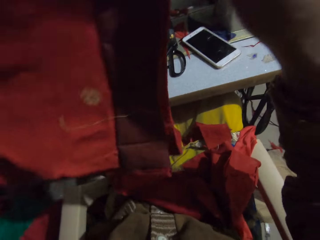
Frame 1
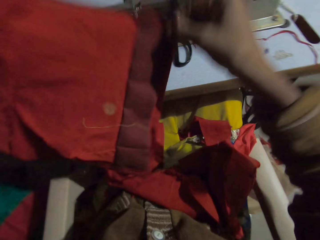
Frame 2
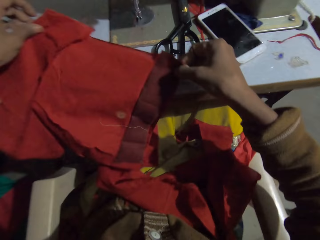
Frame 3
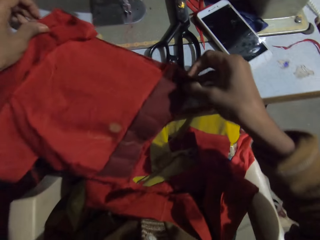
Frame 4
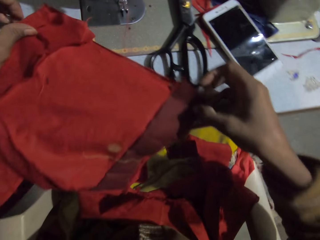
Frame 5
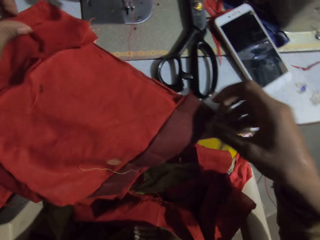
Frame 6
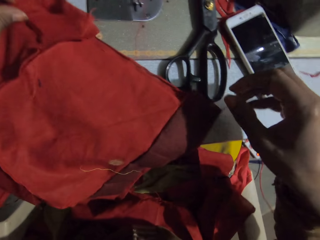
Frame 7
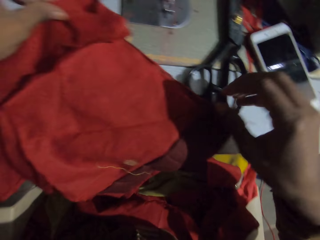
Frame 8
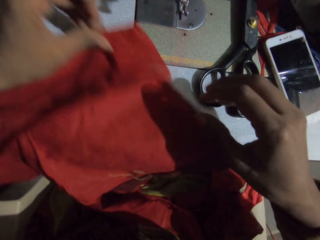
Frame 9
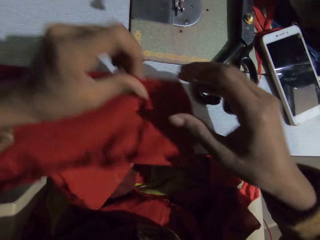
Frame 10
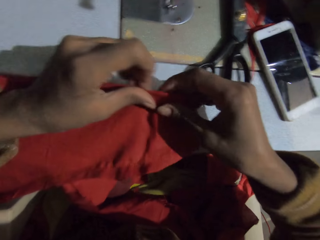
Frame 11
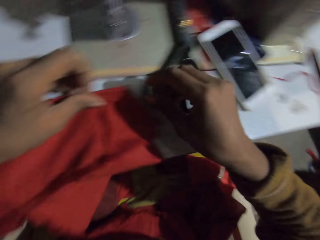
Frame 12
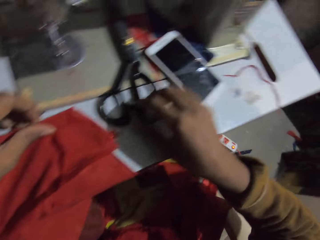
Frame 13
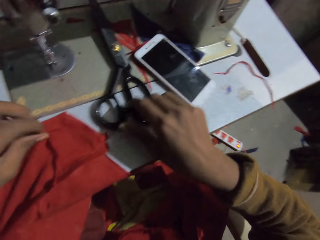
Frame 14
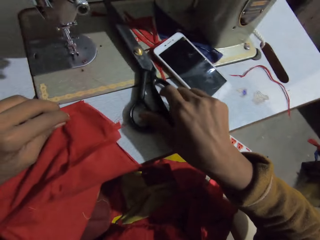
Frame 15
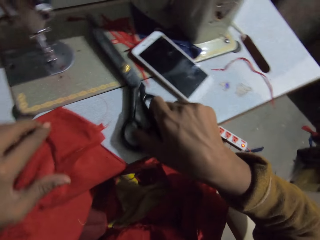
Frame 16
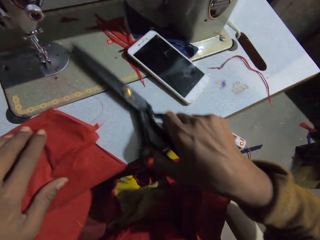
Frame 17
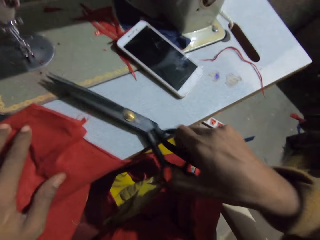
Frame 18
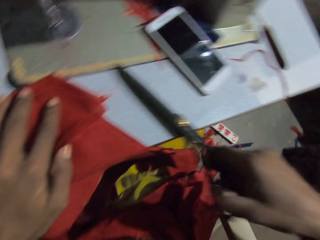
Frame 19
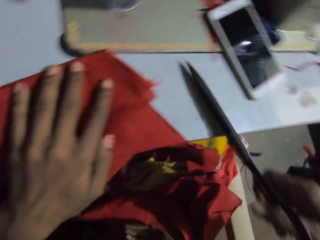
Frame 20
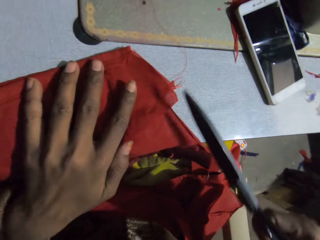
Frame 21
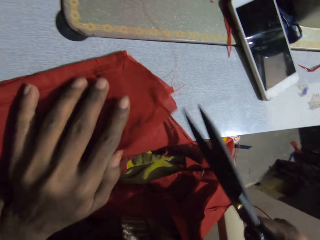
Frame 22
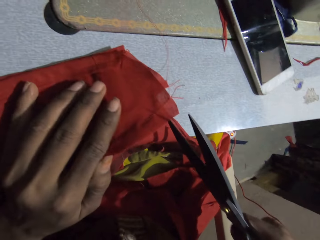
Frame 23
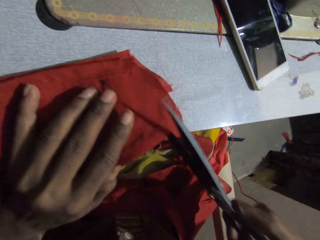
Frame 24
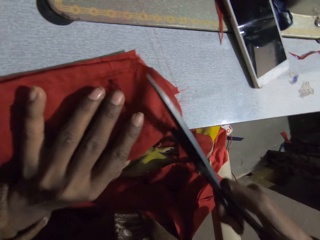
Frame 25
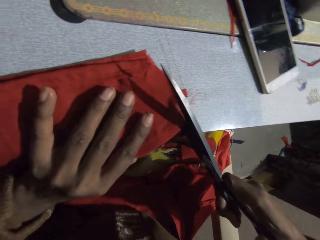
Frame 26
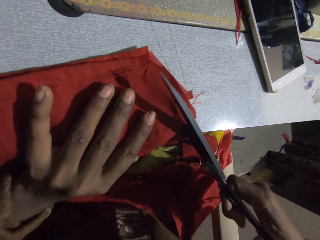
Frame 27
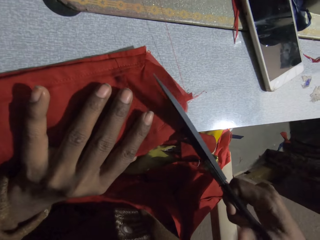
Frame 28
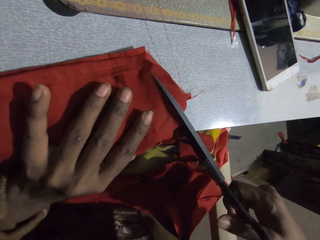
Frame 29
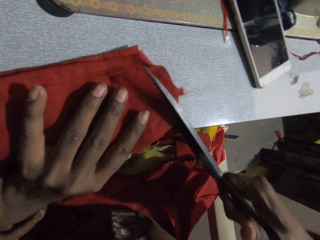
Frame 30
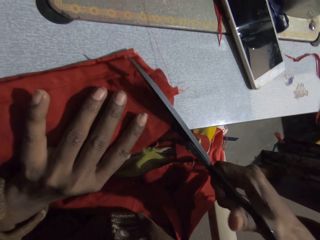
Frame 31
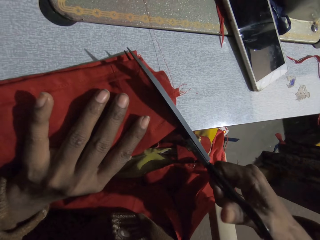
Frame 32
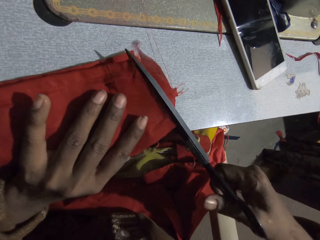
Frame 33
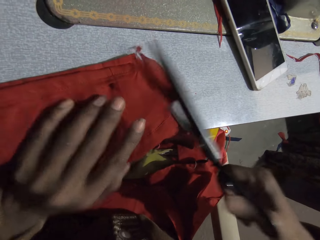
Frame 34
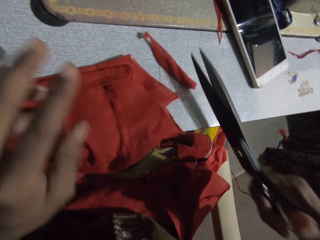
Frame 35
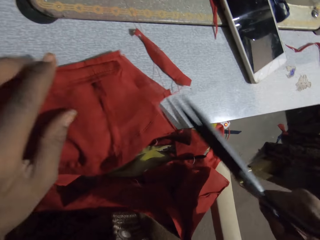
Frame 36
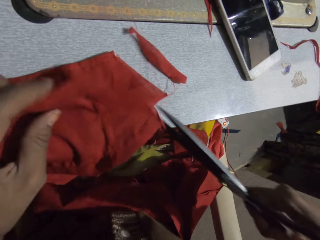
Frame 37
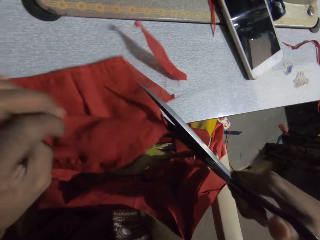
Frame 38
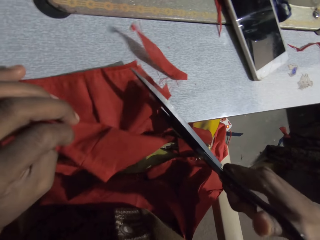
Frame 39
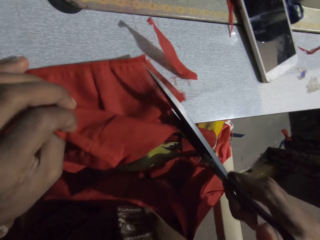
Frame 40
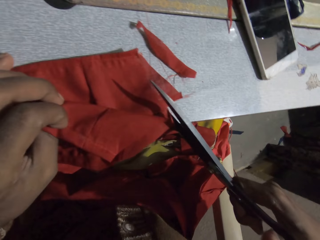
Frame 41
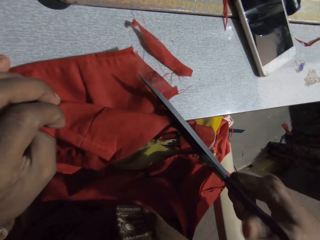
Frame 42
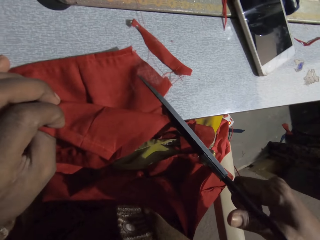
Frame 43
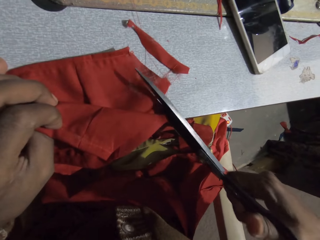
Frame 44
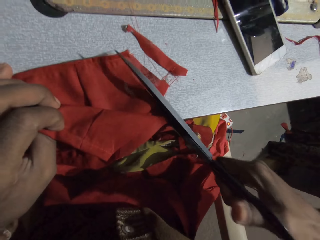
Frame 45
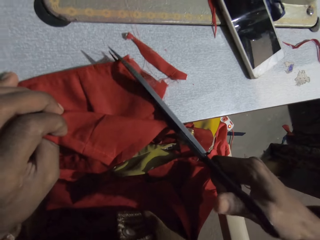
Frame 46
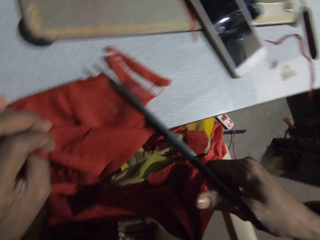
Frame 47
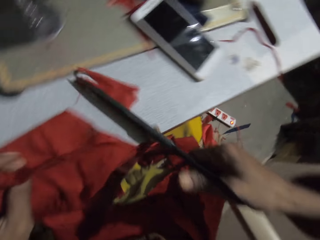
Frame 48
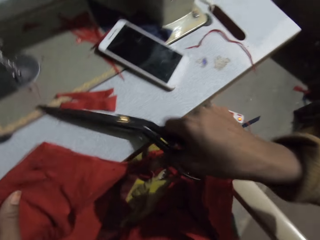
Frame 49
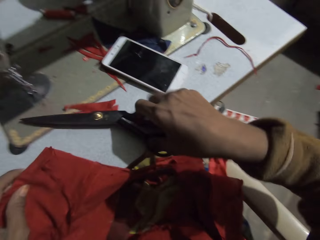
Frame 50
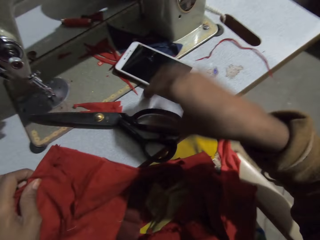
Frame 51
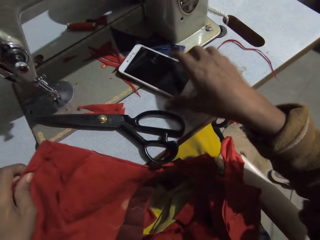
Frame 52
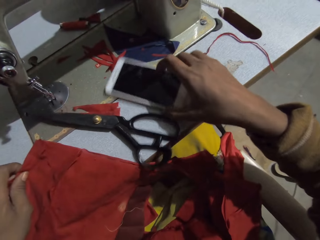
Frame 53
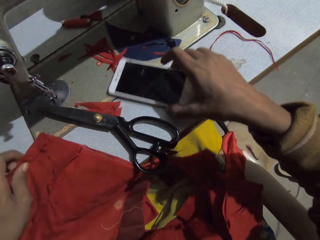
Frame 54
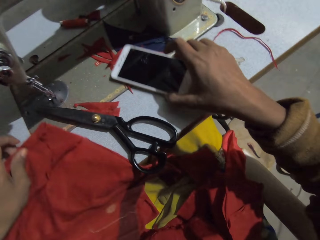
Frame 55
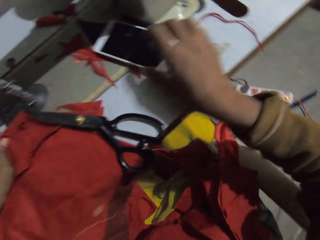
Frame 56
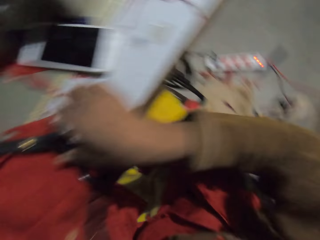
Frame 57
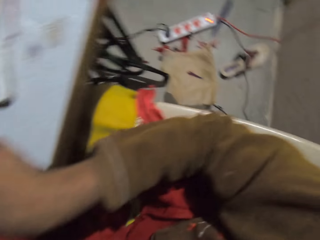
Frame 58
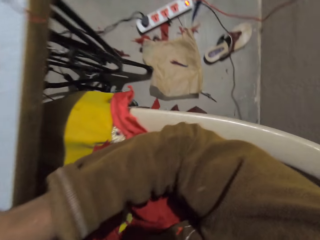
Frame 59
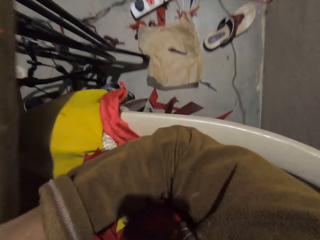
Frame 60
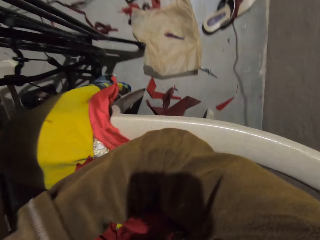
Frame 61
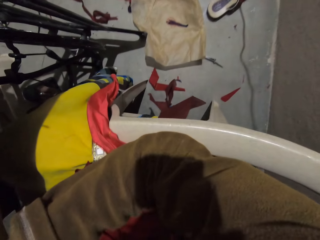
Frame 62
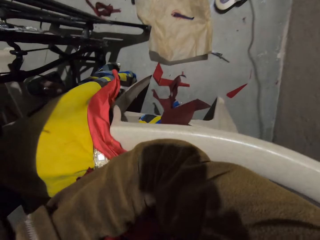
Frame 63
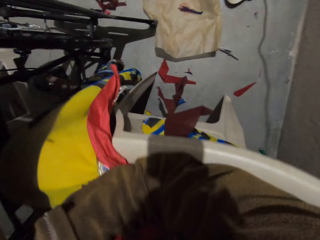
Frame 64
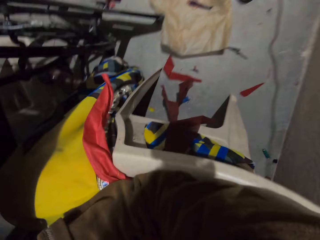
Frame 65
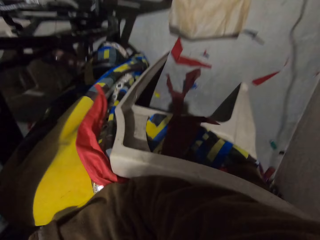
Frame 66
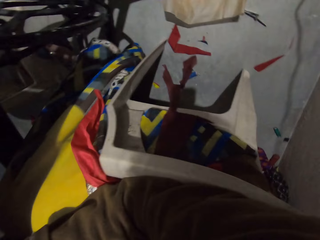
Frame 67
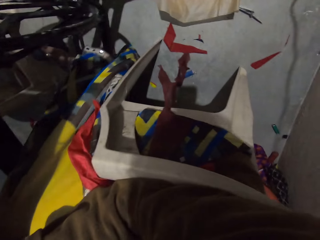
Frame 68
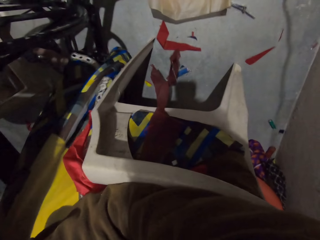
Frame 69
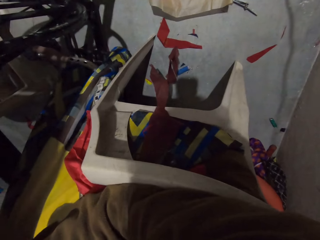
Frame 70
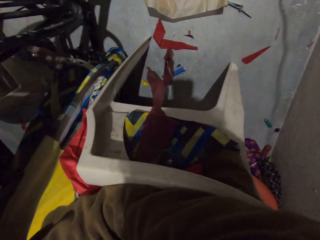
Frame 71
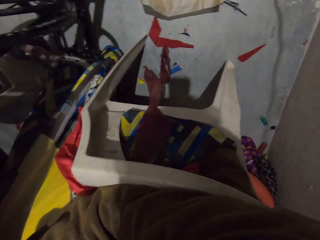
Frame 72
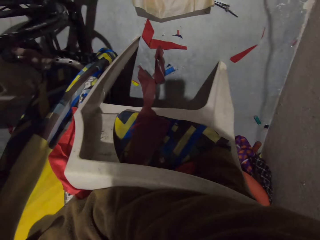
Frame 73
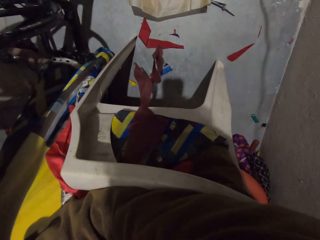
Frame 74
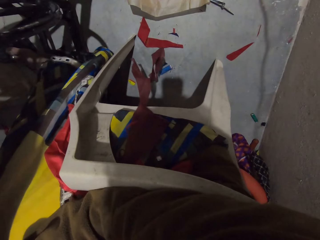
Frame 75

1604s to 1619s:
The camera wearer lifts up a piece of cloth. They put the piece of cloth on a sewing machine. They hold the cloth with the right hand. They pick up a pair of scissors from the table. They cut the piece of cloth with the pair of scissors. They hold the cloth with the left. They trim the cloth with the scissors. They put the pair of scissors on the sewing machine. They hold a mobile phone and move the phone. They look around. They look at the floor.

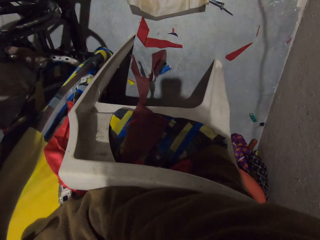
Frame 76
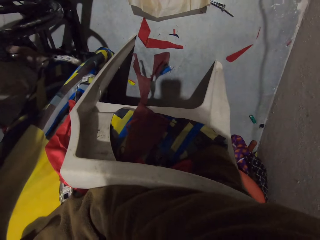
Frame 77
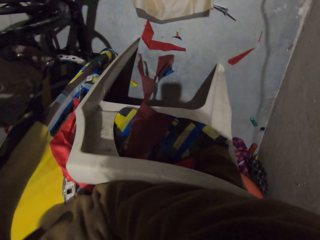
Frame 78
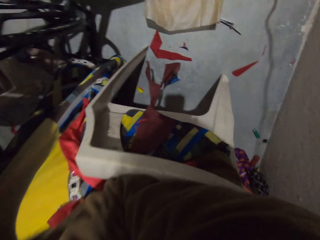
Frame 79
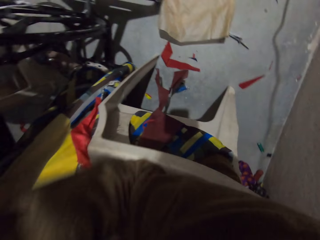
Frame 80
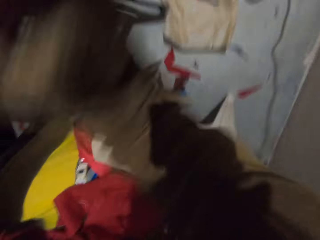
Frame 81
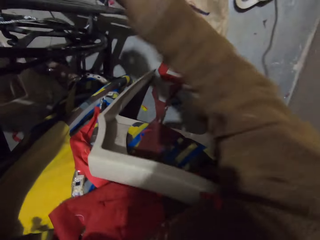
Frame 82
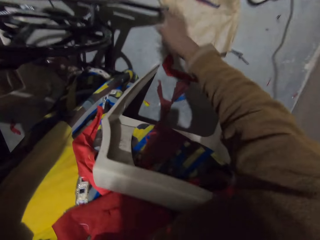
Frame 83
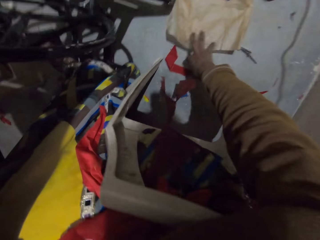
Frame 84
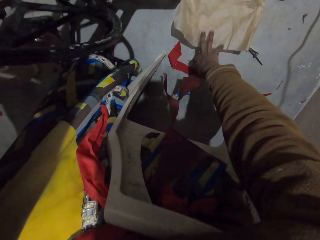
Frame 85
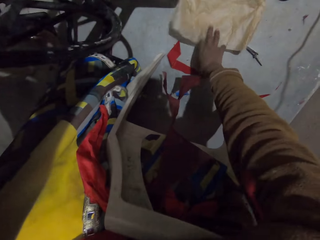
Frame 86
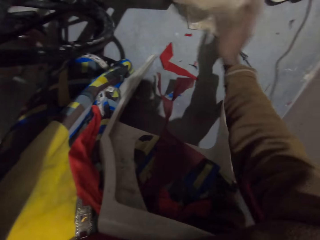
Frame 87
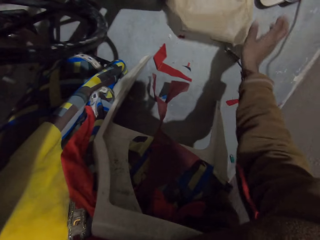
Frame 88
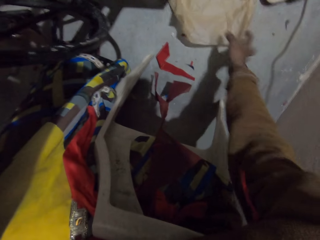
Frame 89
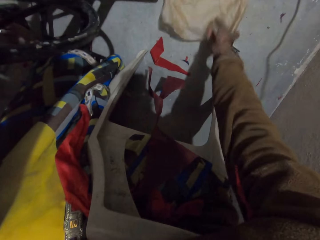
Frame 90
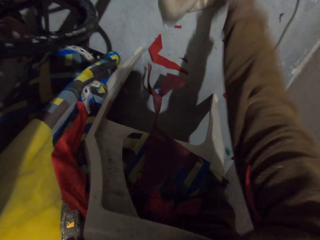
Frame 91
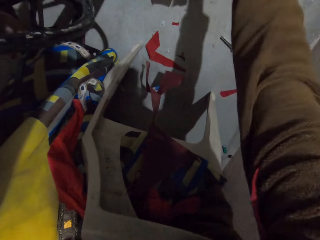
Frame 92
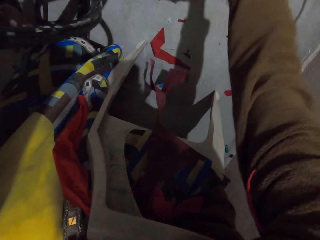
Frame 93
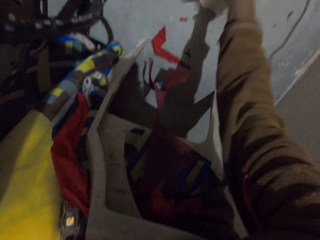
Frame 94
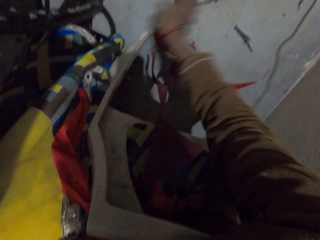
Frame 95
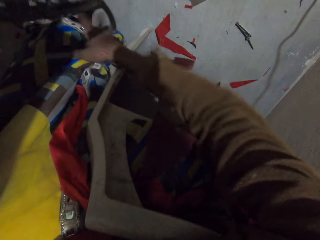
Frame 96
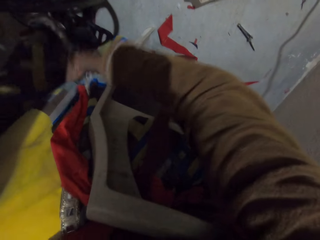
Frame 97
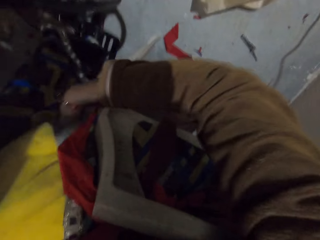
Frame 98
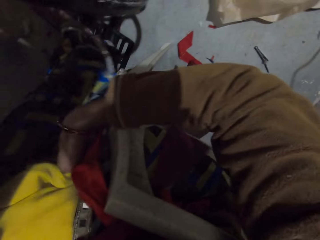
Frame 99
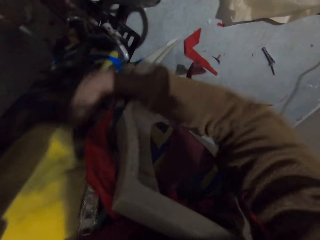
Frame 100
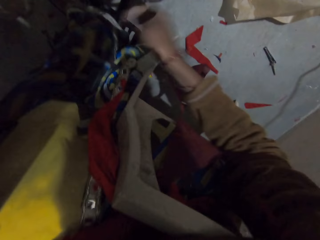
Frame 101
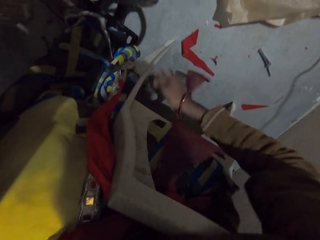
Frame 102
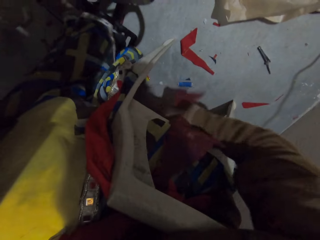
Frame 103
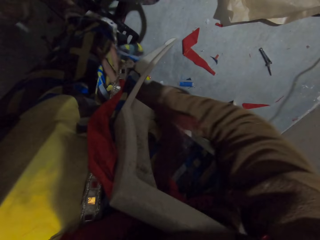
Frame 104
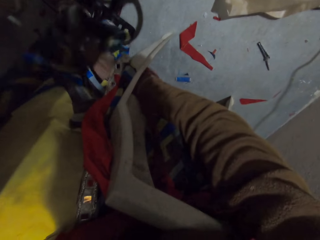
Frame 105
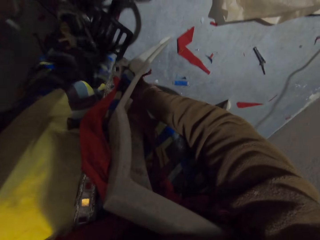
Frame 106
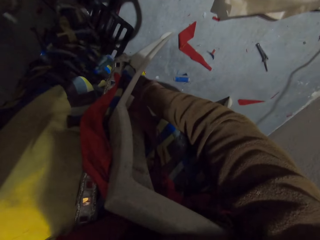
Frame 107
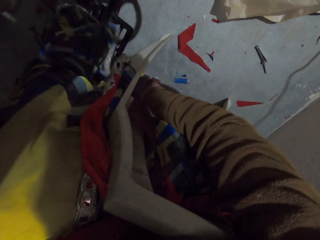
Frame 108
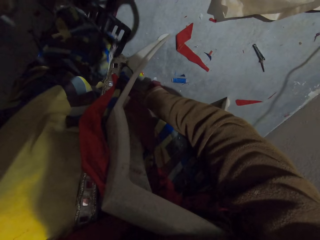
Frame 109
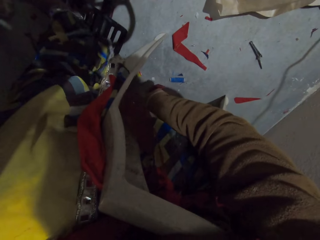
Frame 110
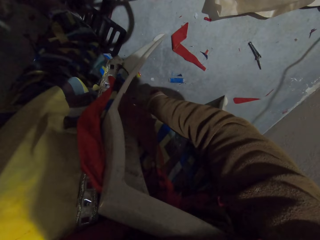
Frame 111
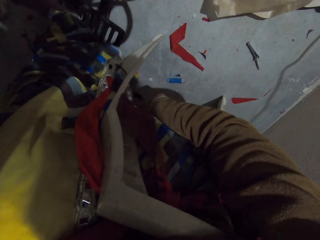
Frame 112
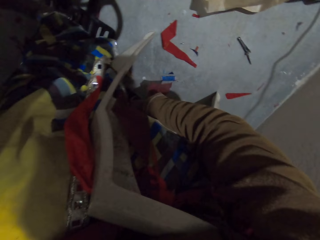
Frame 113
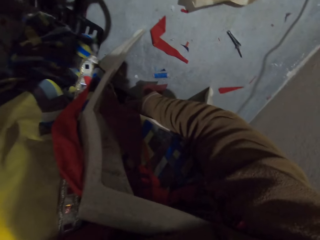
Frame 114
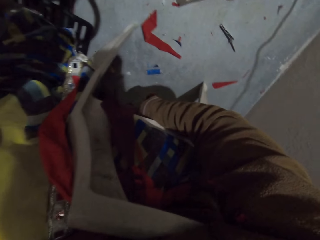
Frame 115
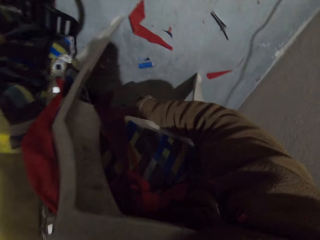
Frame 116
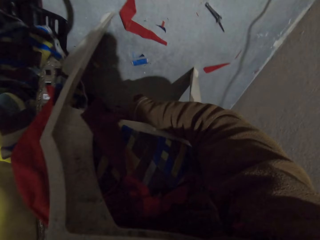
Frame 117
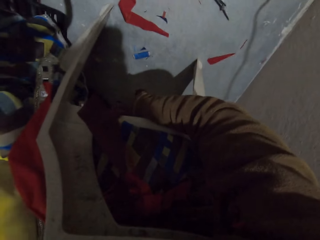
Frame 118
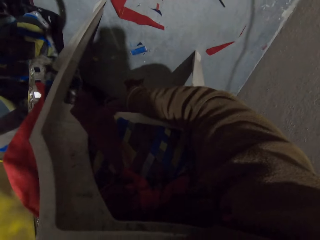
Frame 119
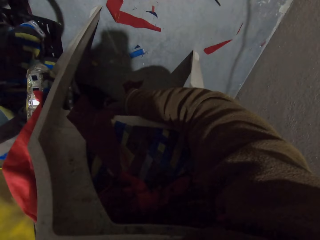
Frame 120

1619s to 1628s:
The camera wearer stretches the right hand. They move a paper. They hold a poly. They push pieces of cloth. They adjust the cloth underneath the seat.
